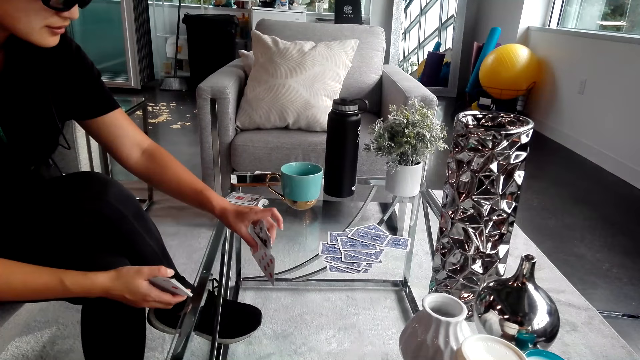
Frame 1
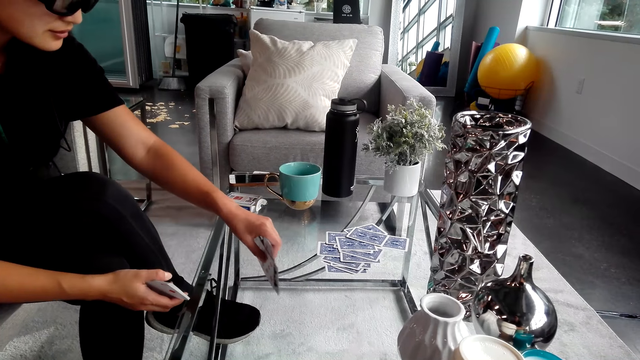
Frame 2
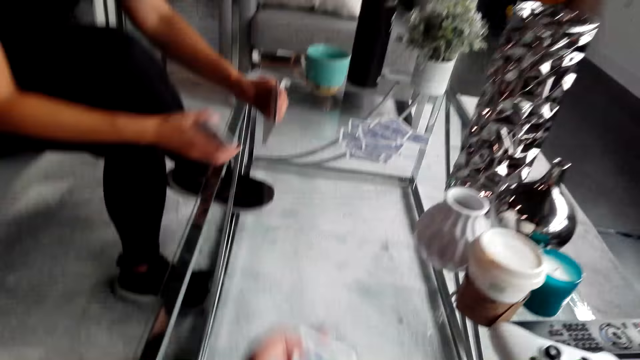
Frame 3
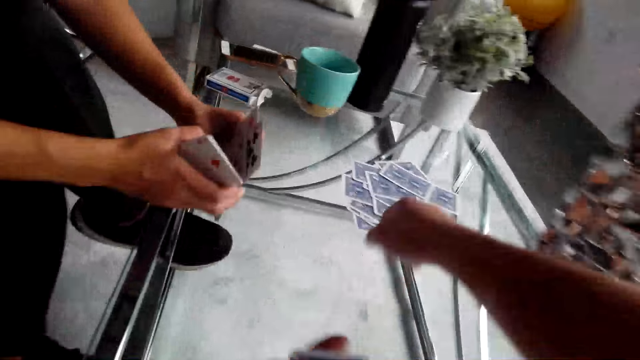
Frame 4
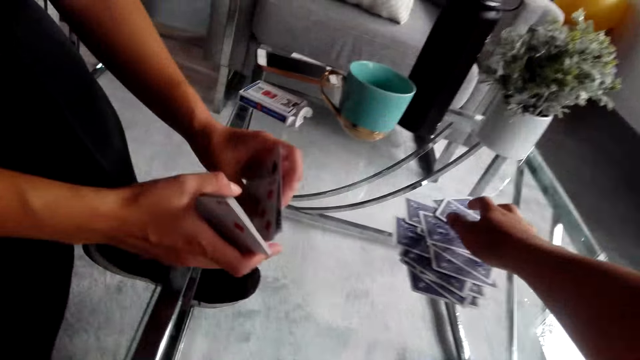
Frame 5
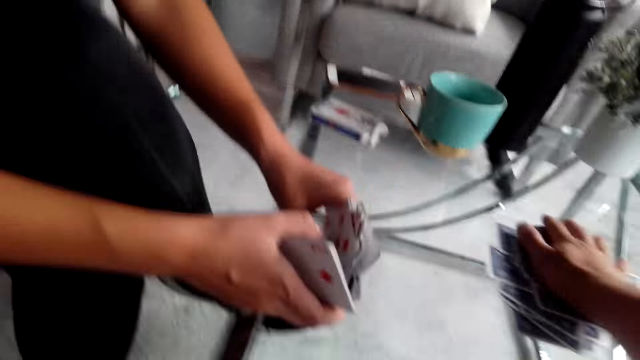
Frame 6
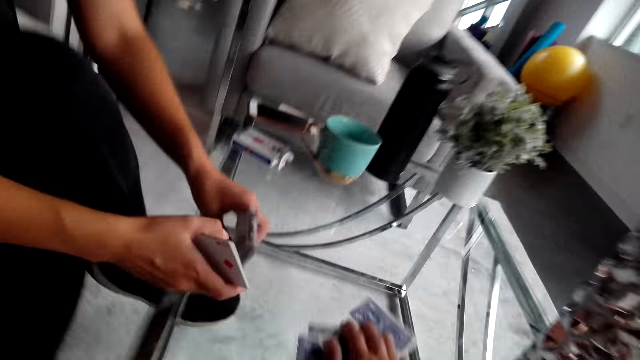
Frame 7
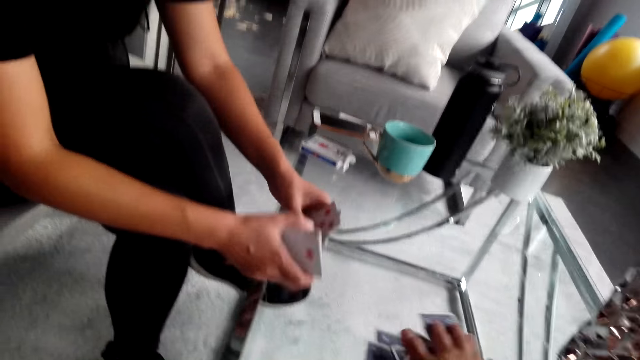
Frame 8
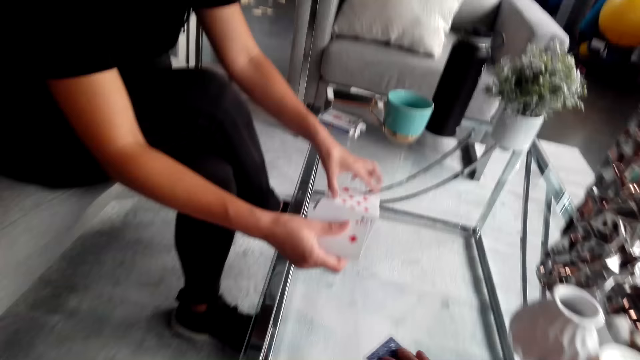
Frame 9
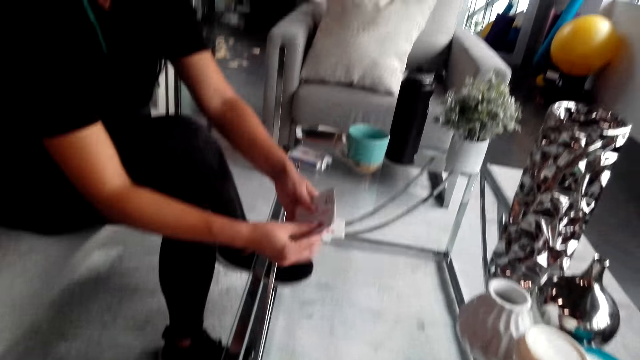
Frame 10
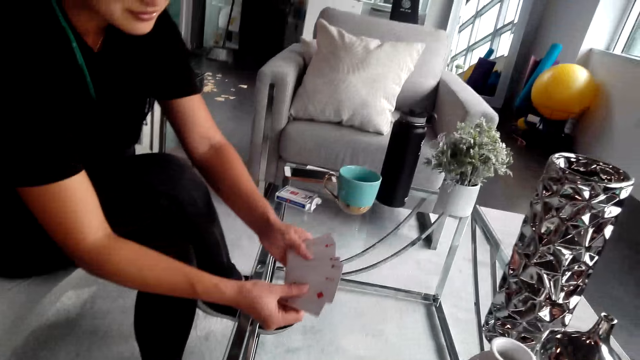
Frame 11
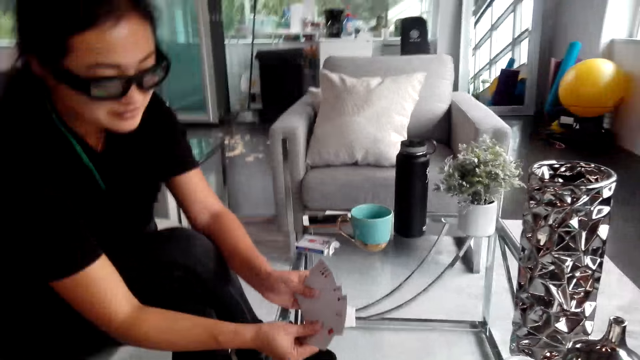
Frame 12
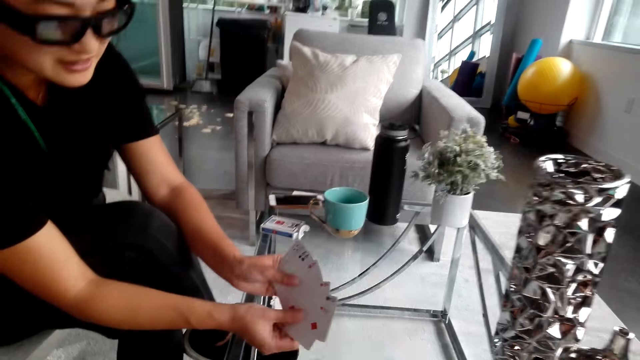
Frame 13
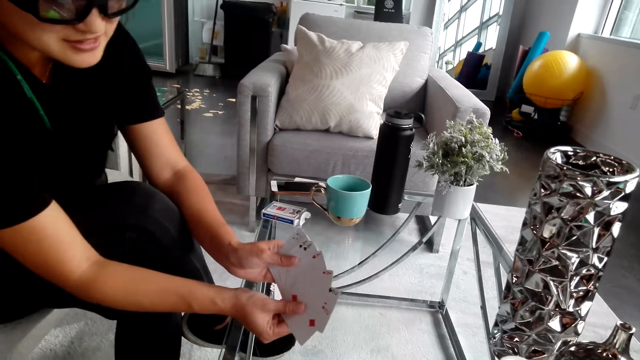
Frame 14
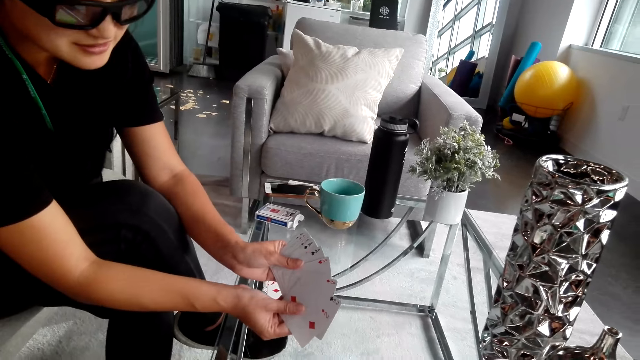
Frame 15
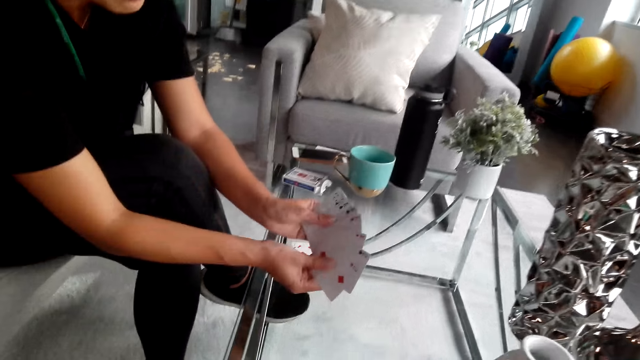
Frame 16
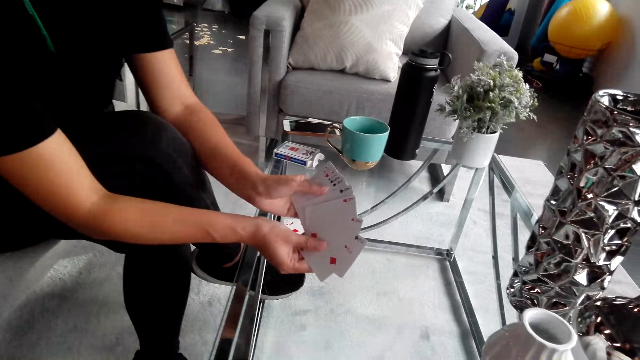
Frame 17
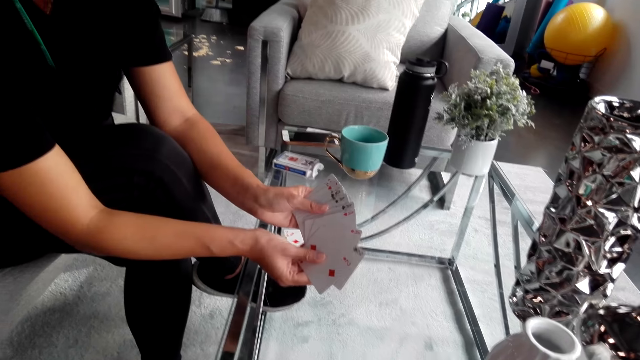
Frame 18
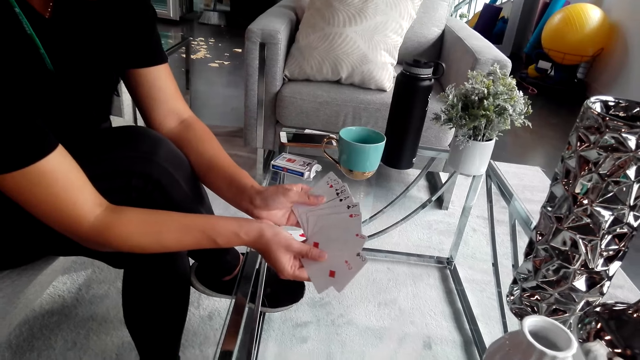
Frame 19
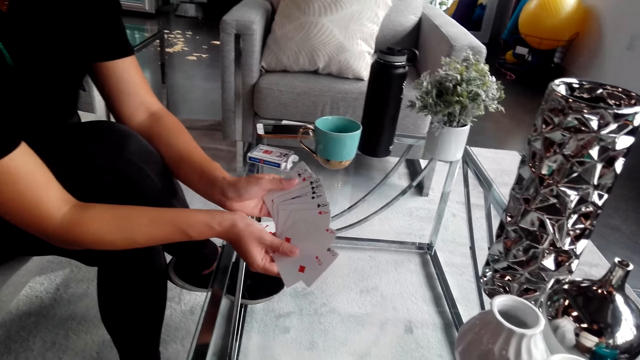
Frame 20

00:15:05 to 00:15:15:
A woman holds playing cards on the table. The camera wearer picks up the cards on the table. They hold the playing cards on the table. They turn around. The woman converses with the camera wearer. The woman holds the playing cards. She shuffles the playing cards.

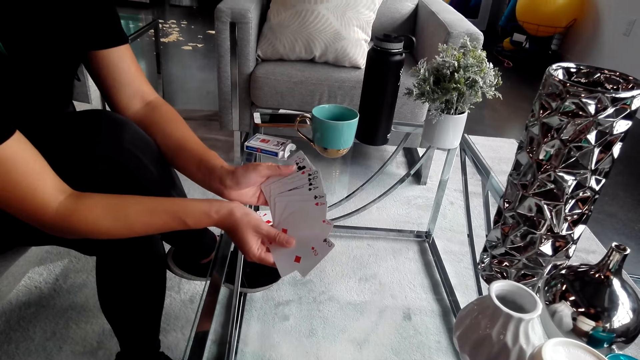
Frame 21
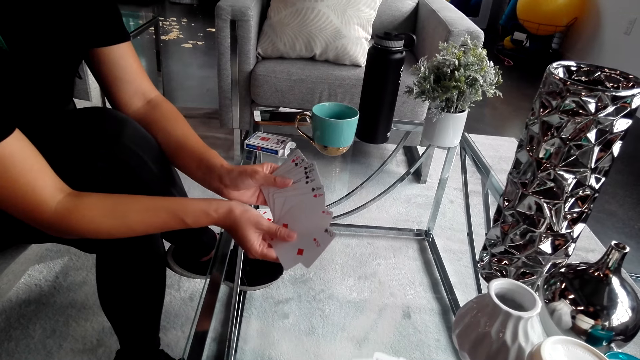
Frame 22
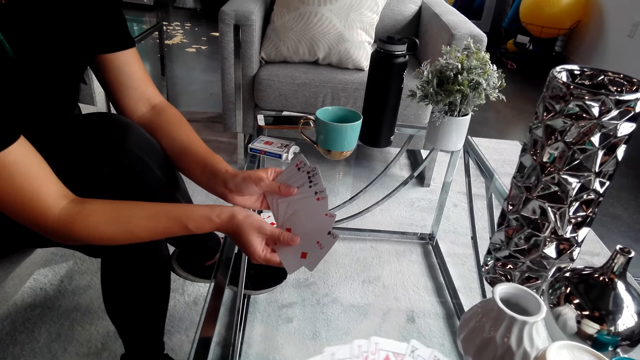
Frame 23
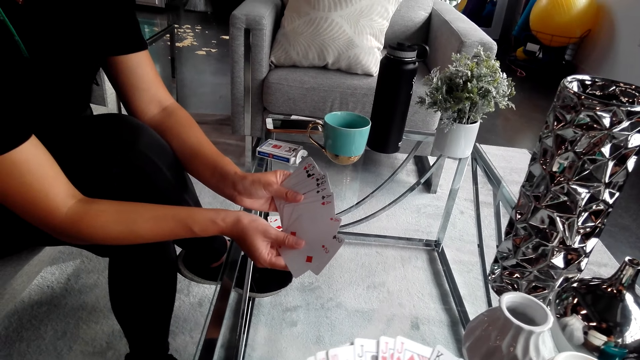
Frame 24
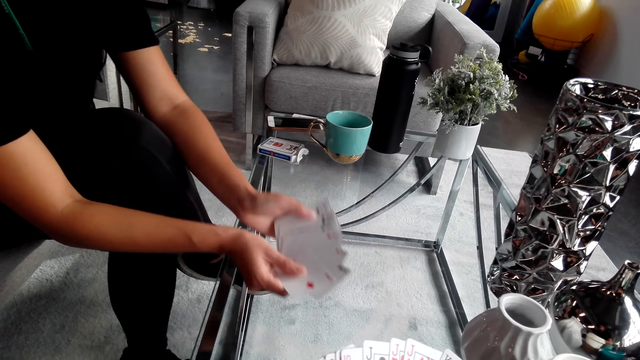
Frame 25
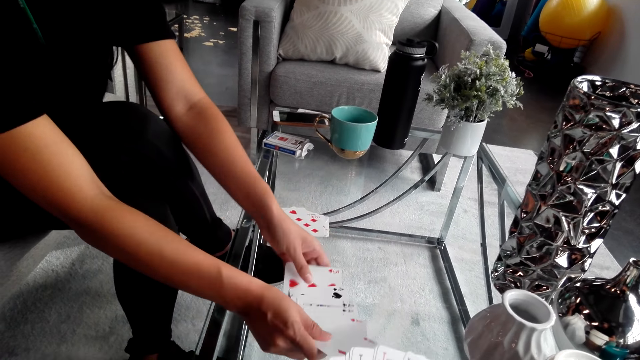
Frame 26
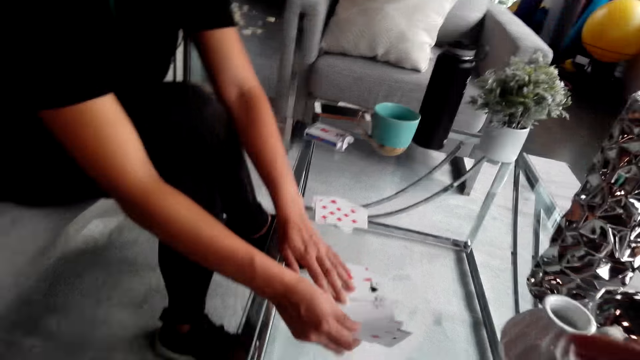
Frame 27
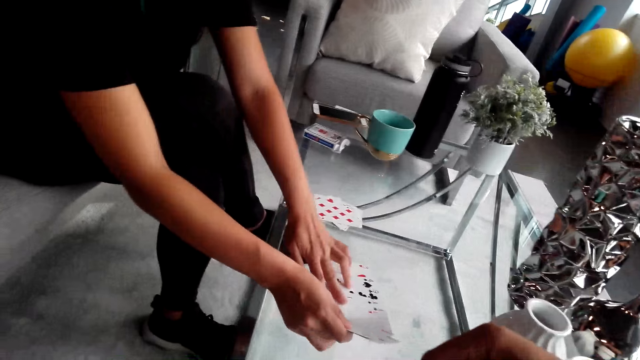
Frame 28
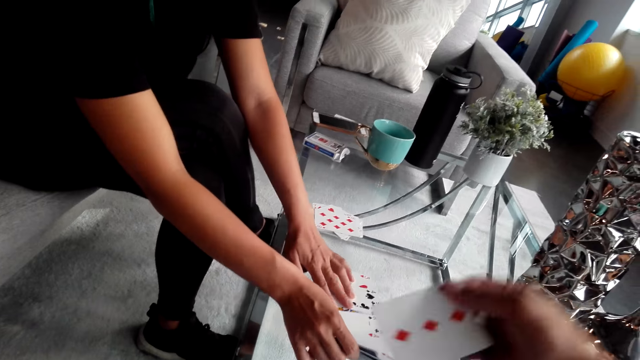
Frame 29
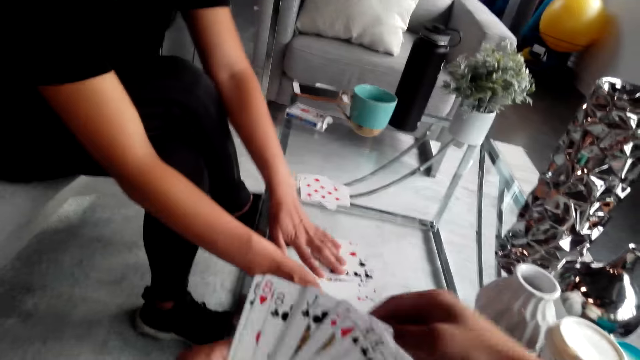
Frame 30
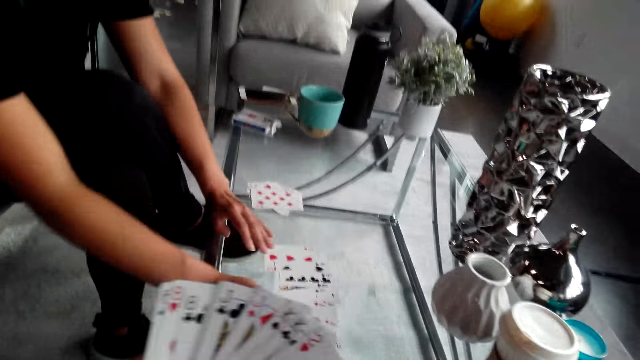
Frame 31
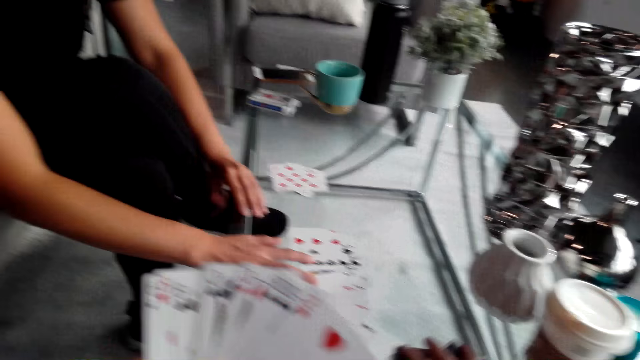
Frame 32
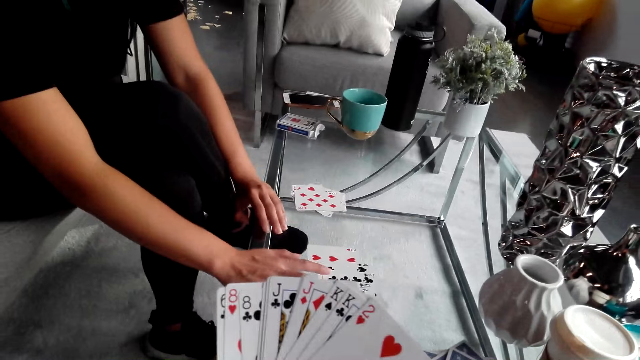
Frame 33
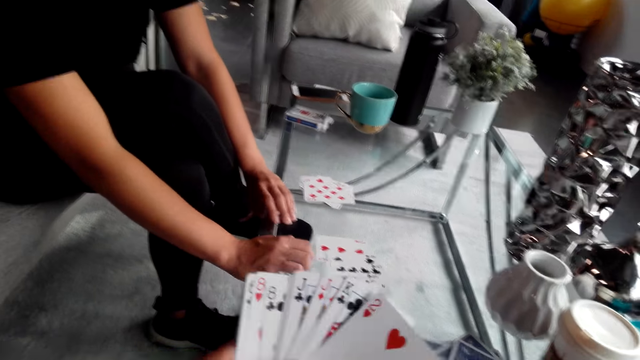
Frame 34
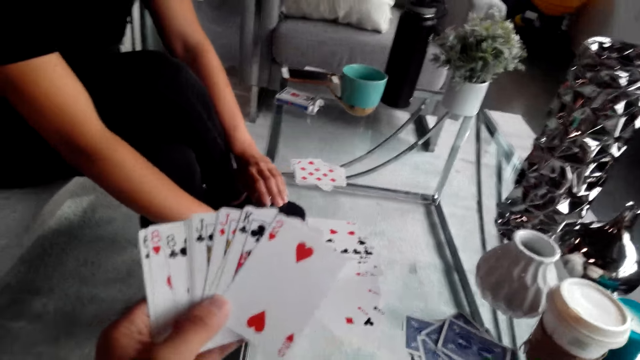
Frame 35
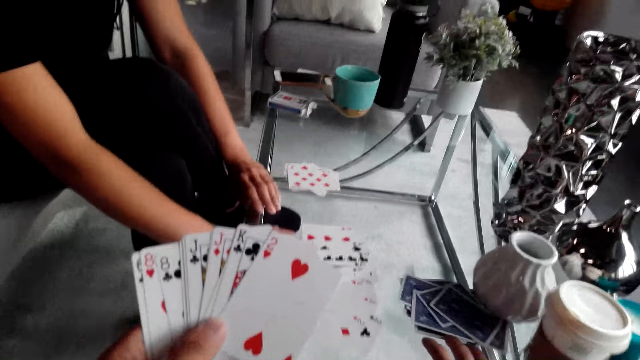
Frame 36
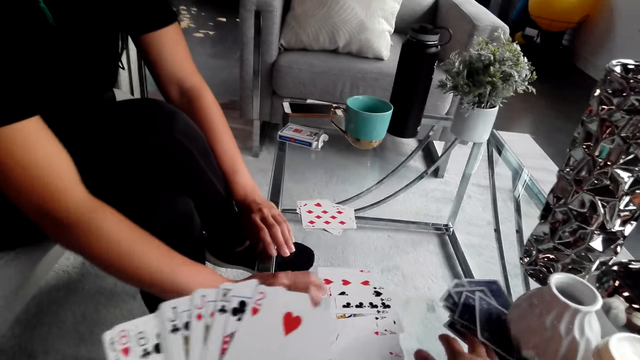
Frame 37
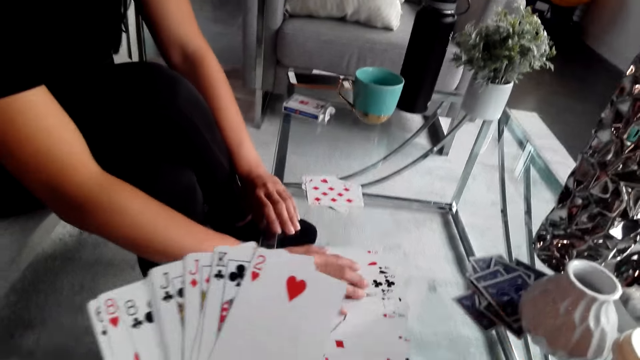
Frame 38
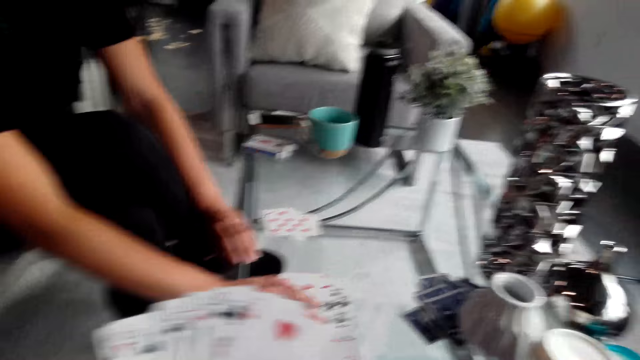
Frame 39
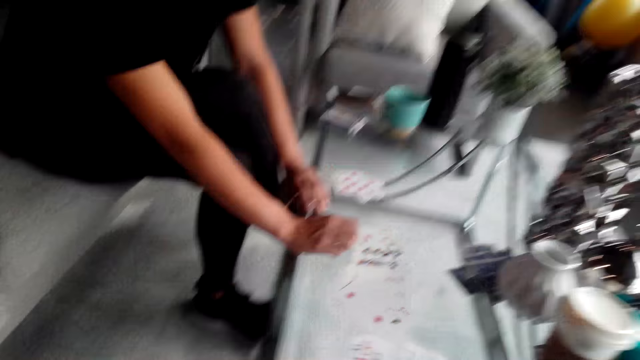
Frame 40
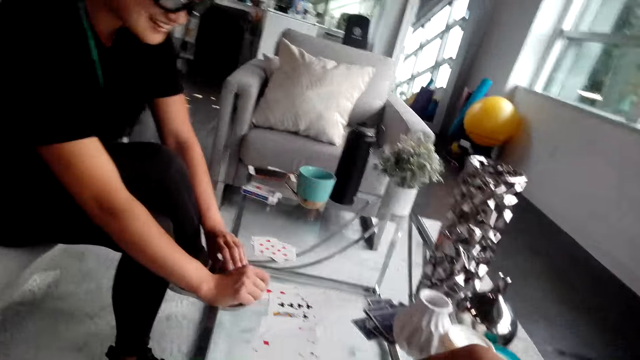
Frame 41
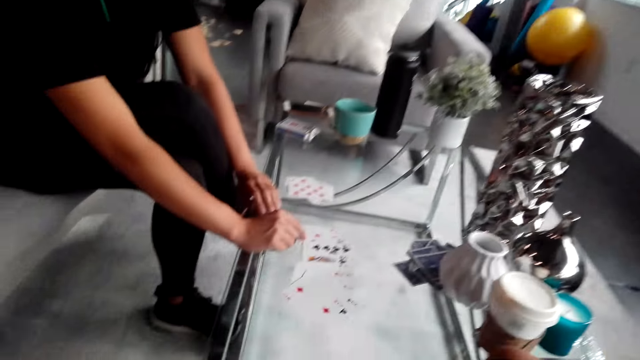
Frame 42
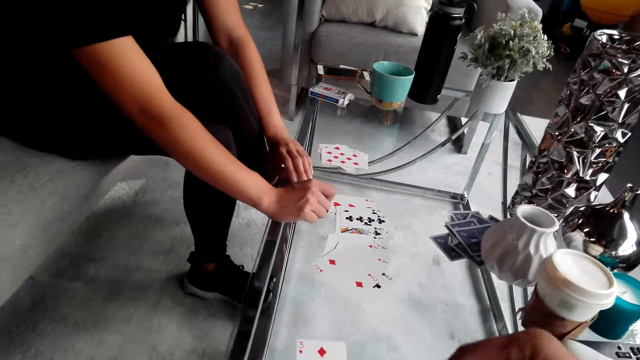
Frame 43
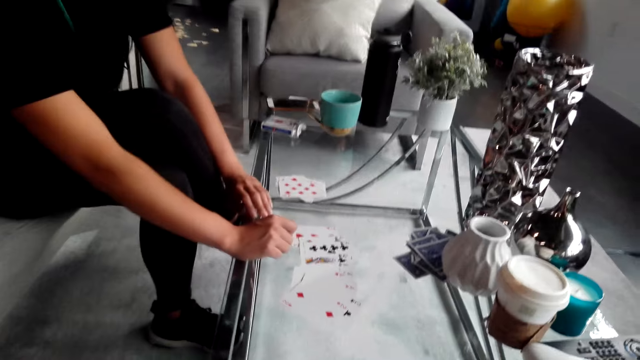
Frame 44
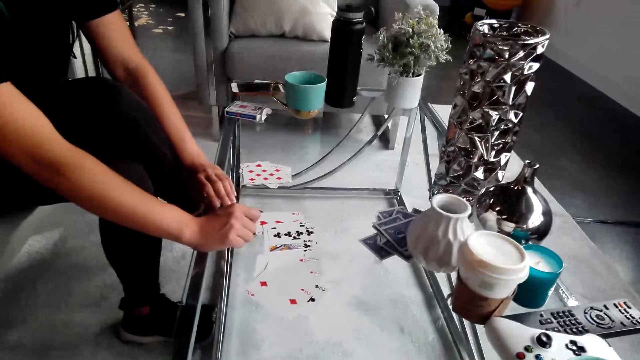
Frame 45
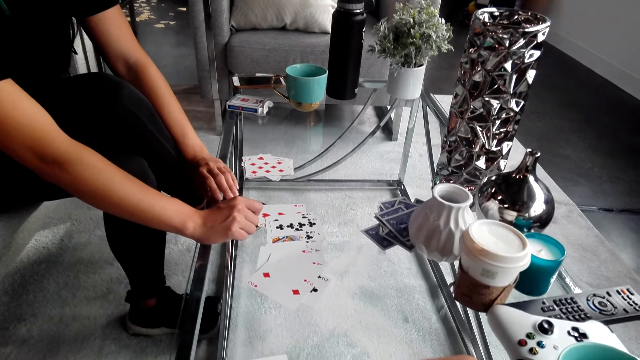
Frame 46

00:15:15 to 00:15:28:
The camera wearer converses with a woman. They put the cards on the table. The woman puts the playing cards on the table. The camera wearer holds the playing cards on the table. The woman puts the playing cards on the table. The camera wearer pushes the cards. They turn around. They converse with the woman.
